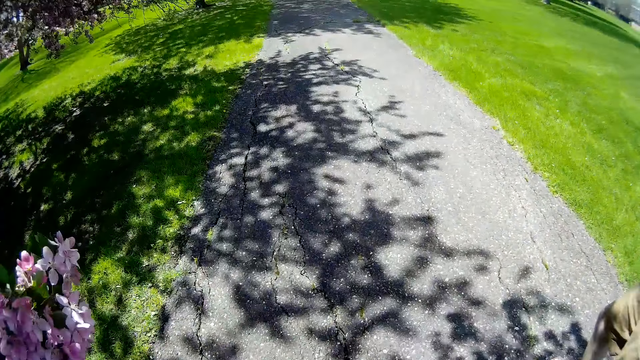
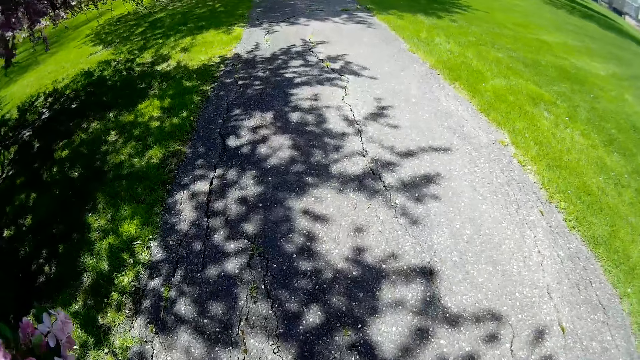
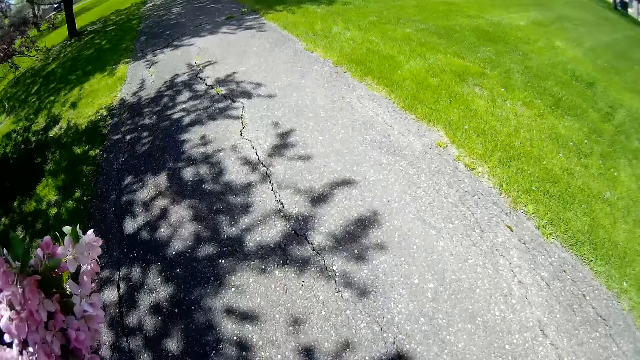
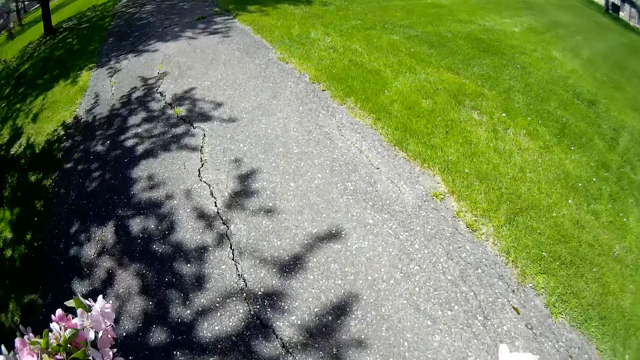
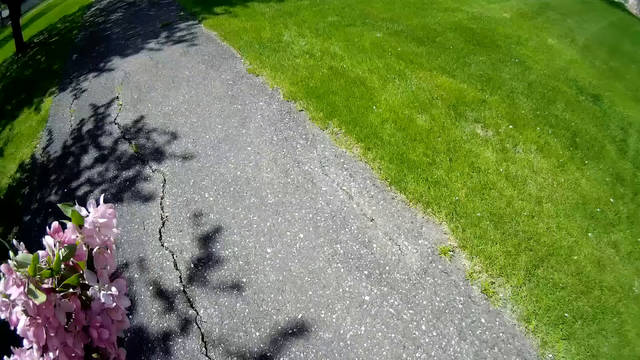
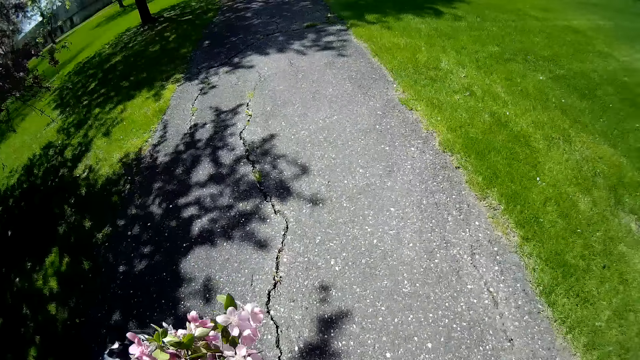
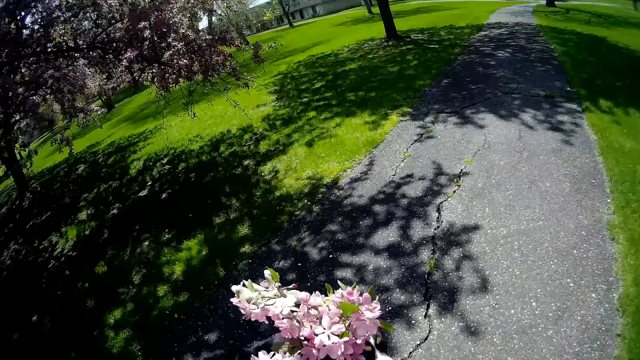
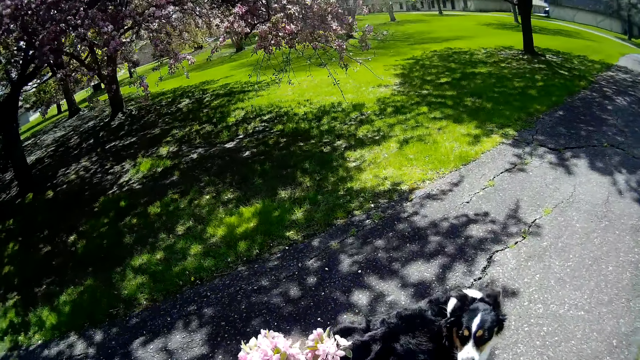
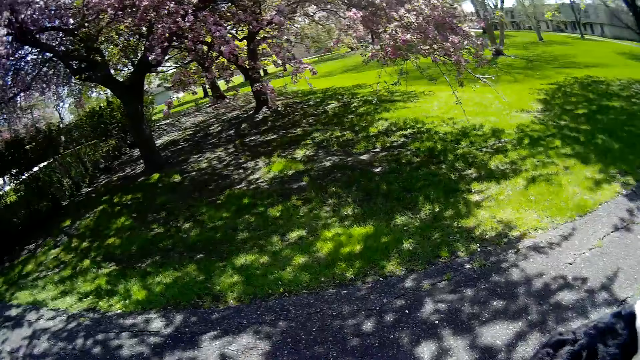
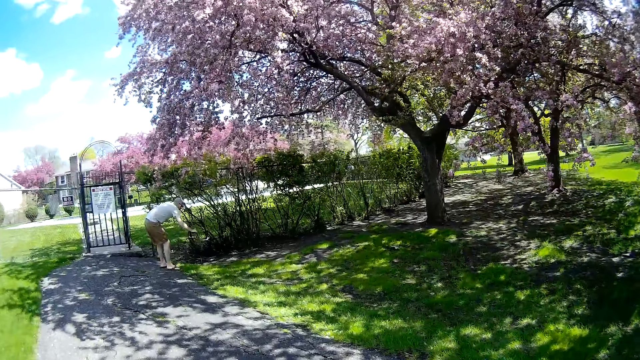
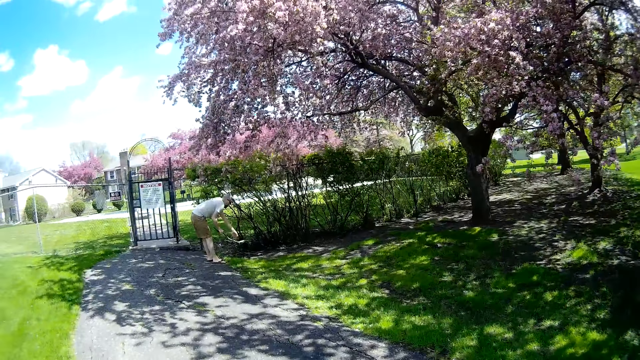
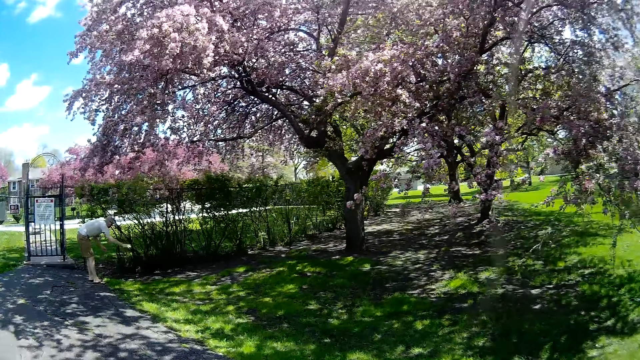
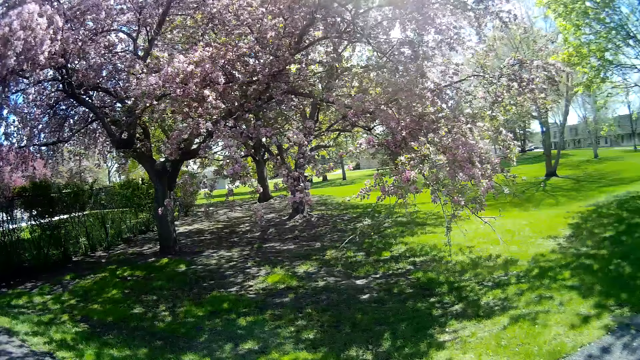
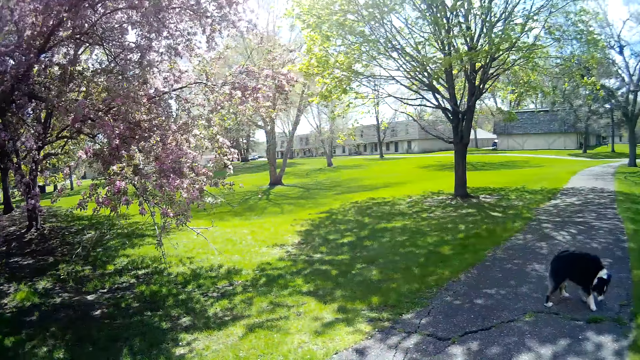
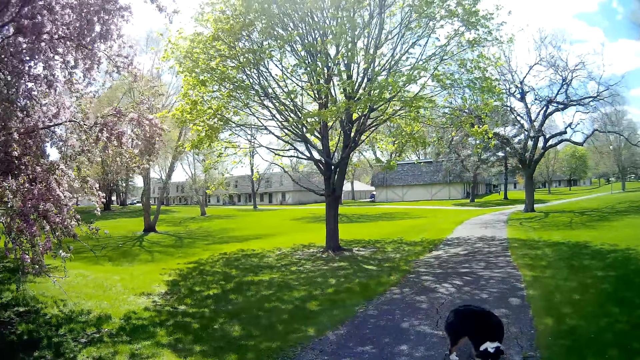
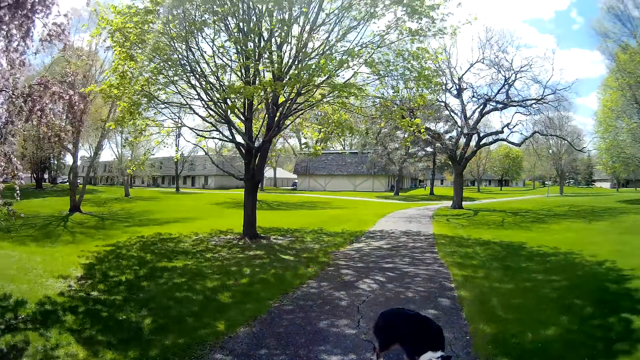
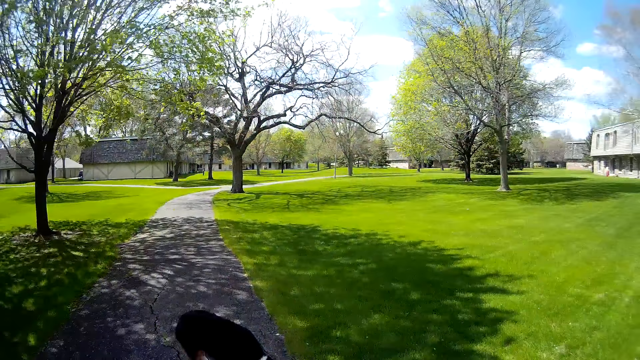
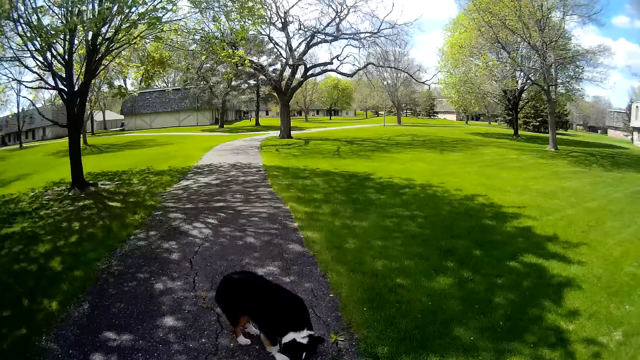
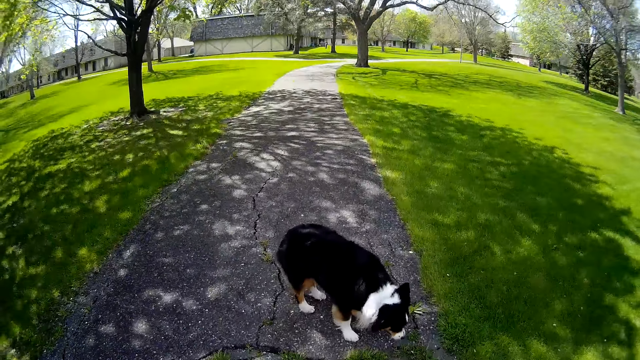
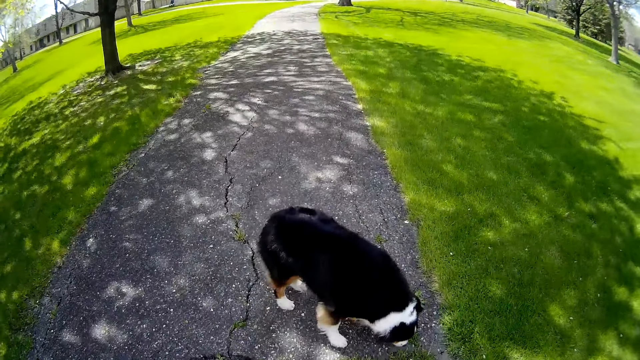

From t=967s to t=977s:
A dog walks past the camera wearer. The camera wearer converses with a man.

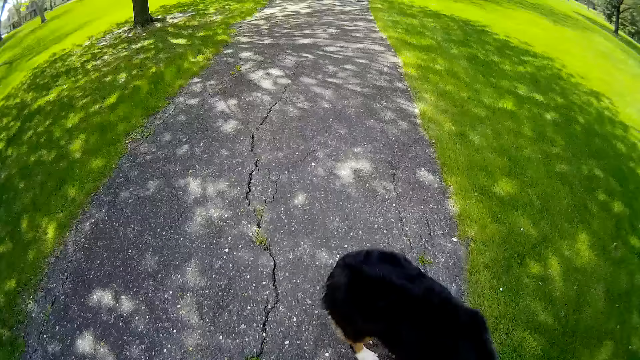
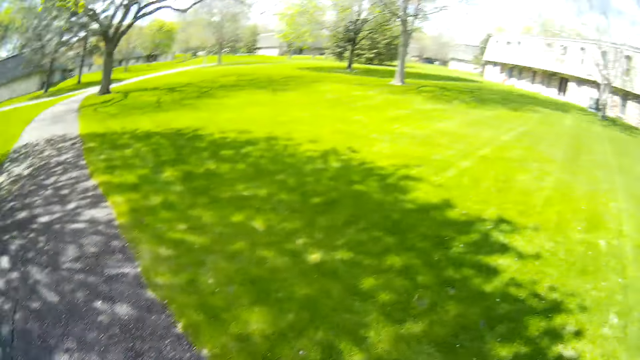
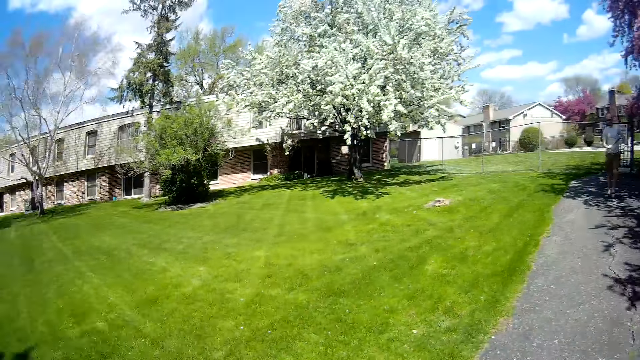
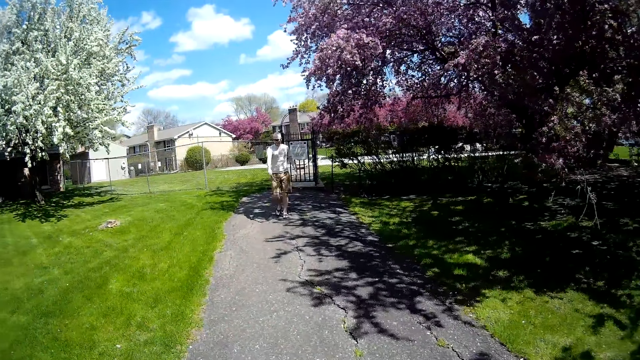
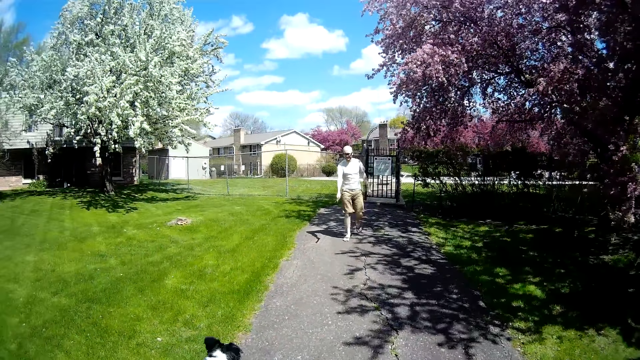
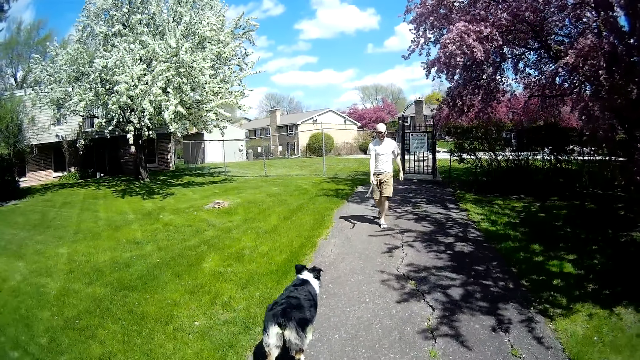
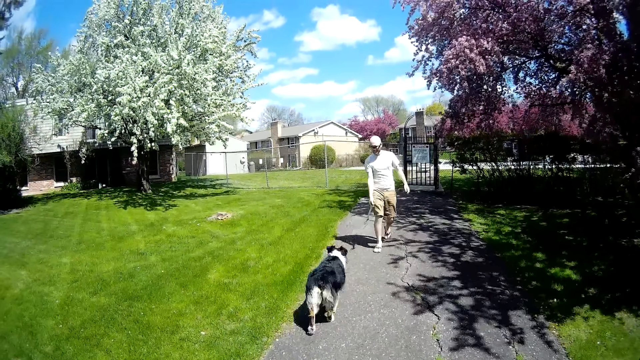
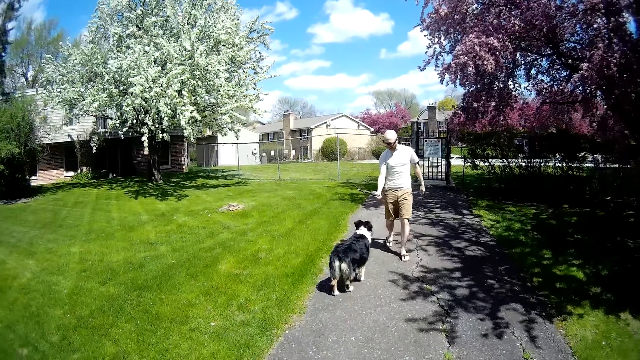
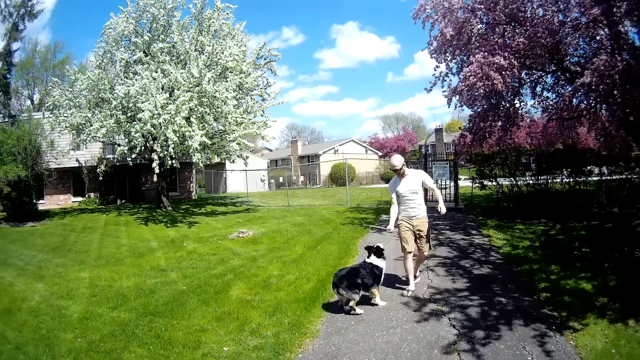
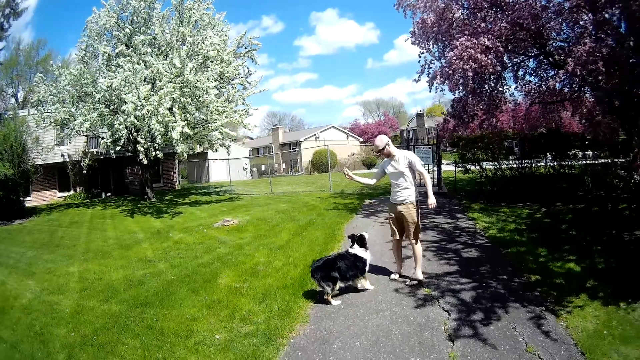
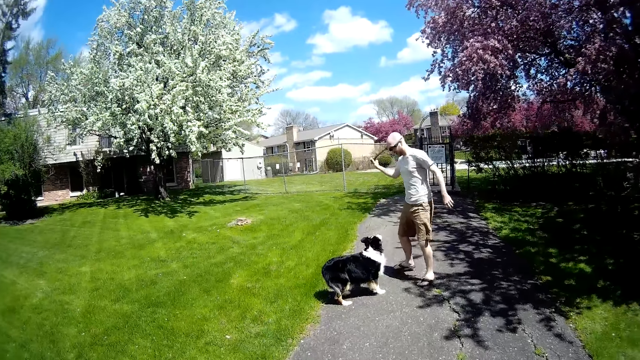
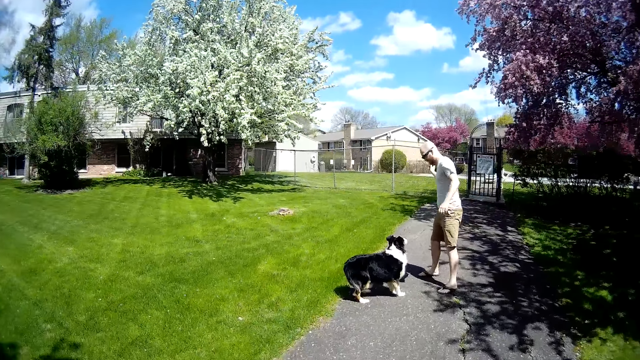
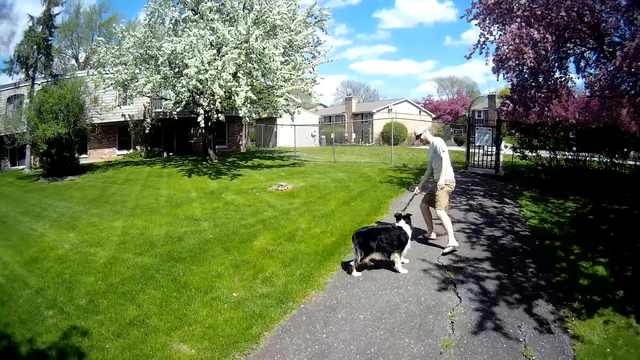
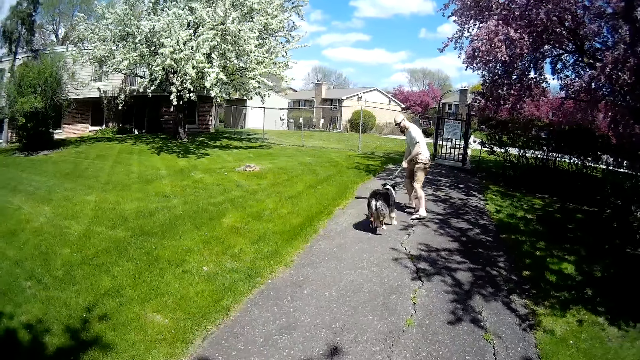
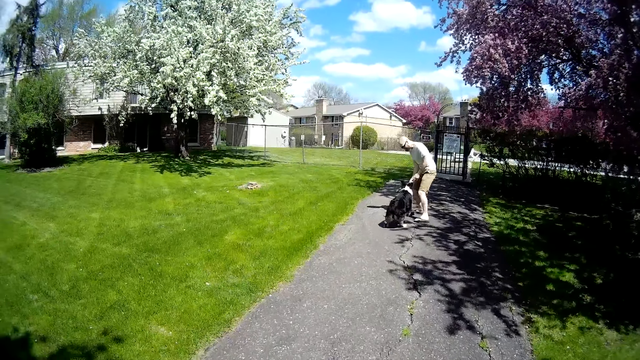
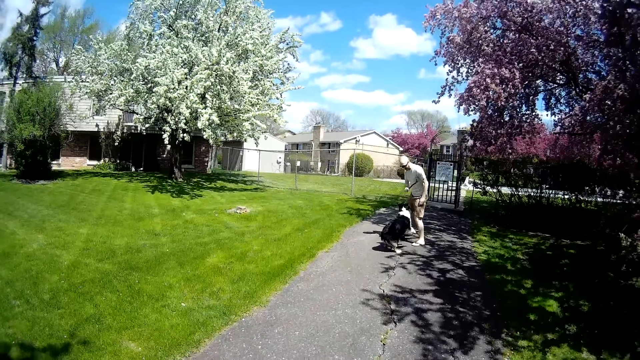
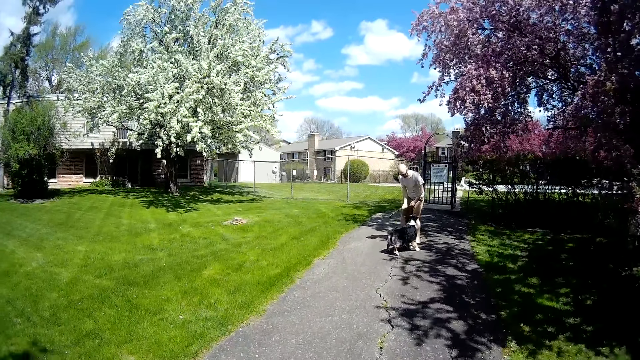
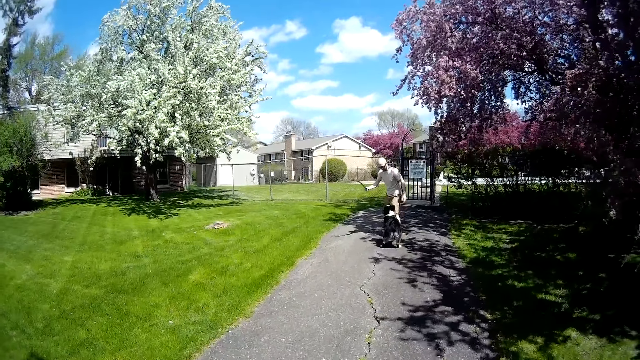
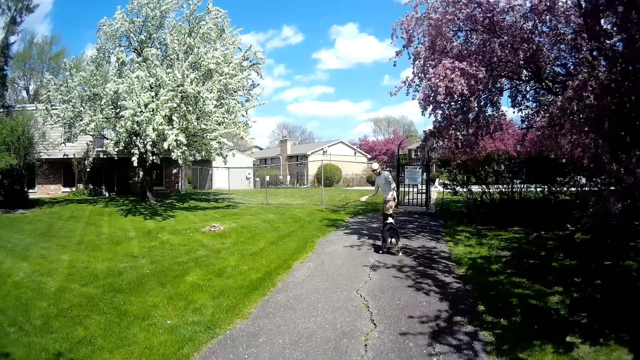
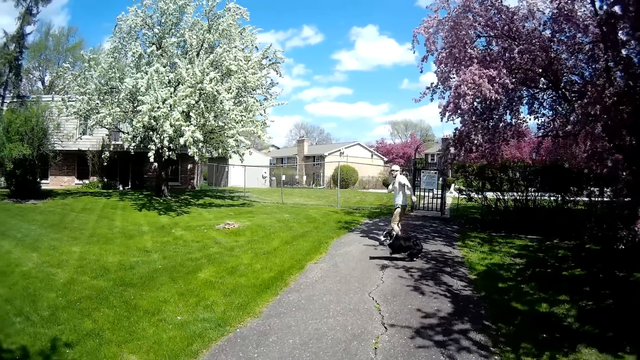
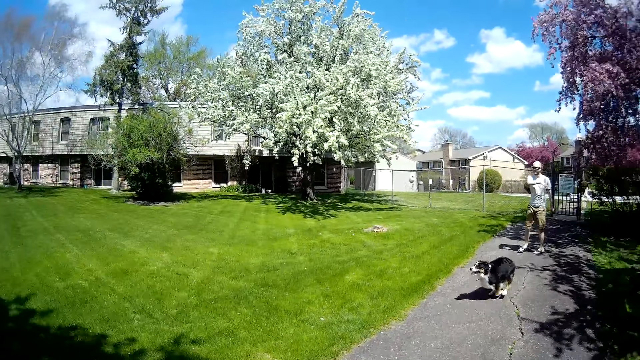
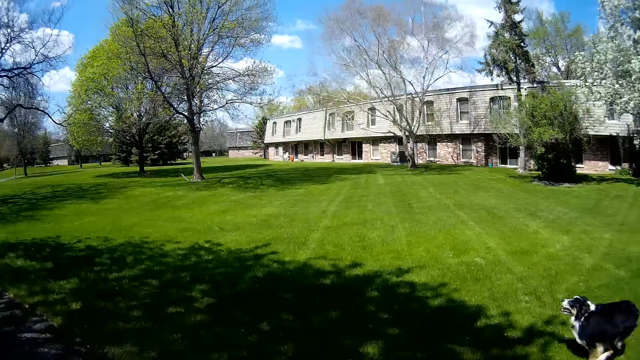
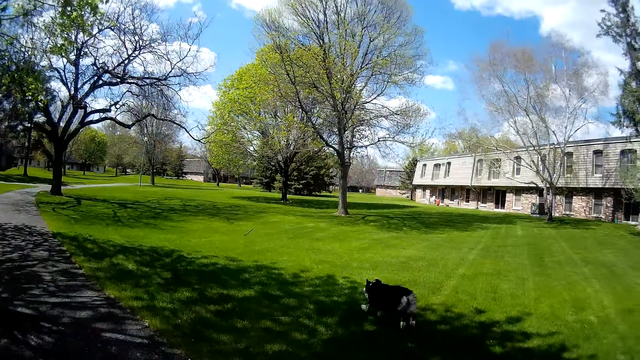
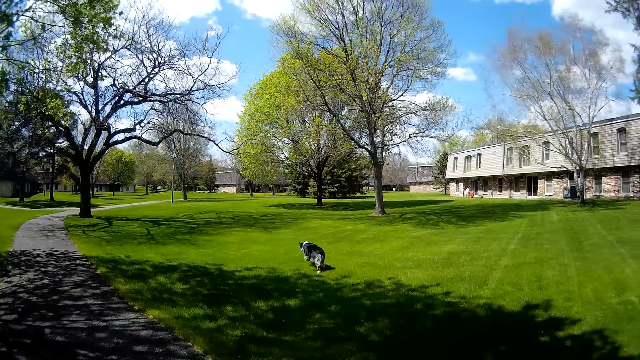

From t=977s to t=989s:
The camera wearer looks around. The dog runs towards the man. The man throws a stick towards the lawn with his right hand. The dog runs towards the stick on the lawn.
